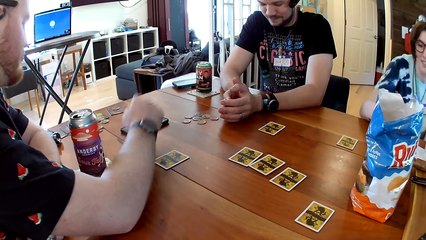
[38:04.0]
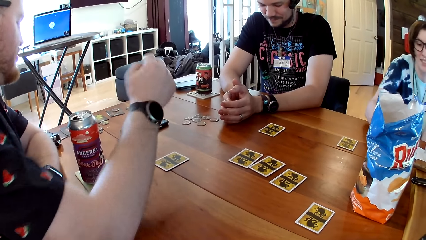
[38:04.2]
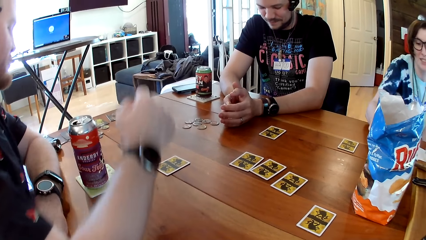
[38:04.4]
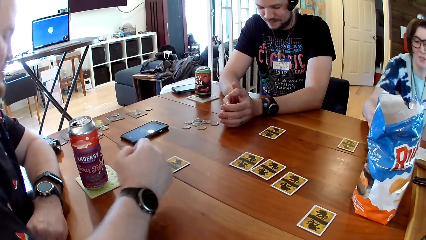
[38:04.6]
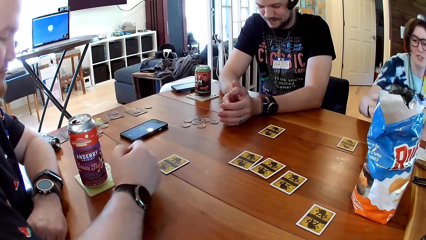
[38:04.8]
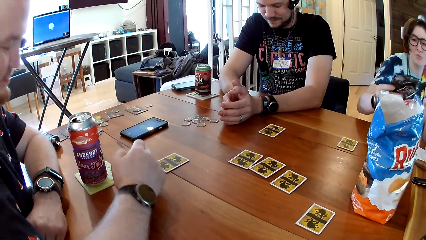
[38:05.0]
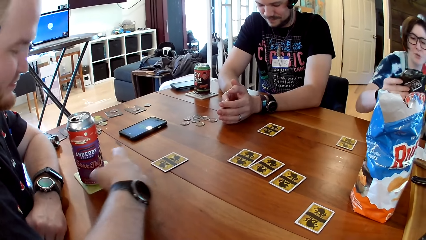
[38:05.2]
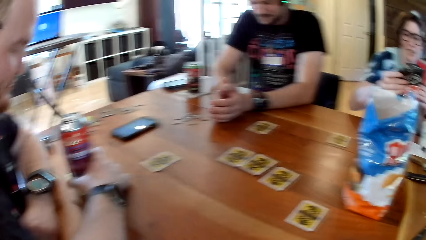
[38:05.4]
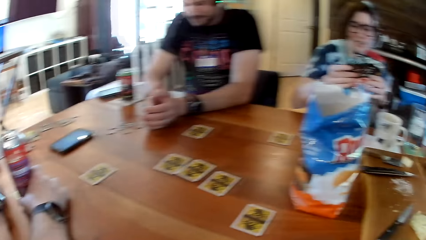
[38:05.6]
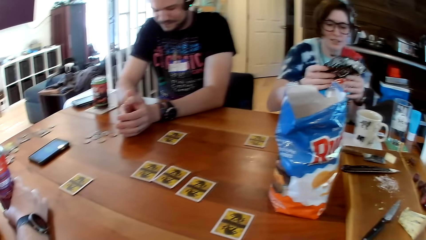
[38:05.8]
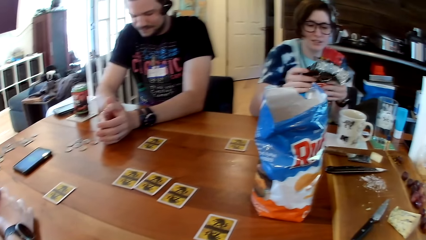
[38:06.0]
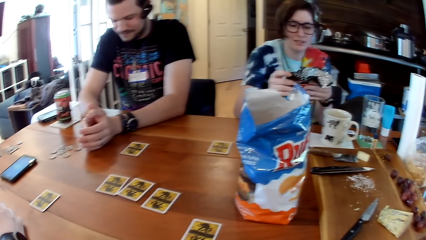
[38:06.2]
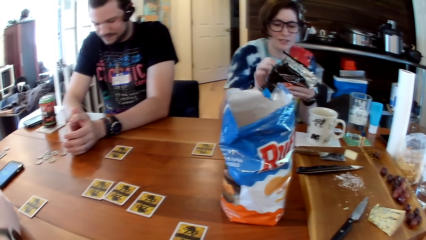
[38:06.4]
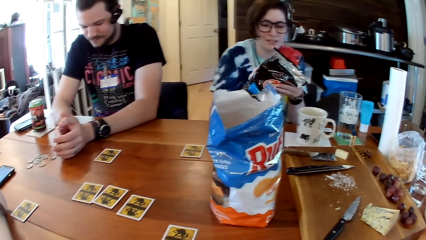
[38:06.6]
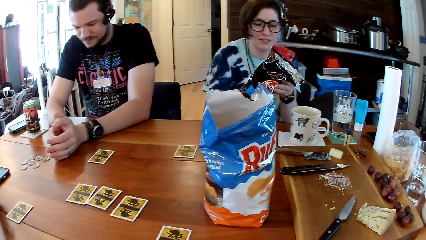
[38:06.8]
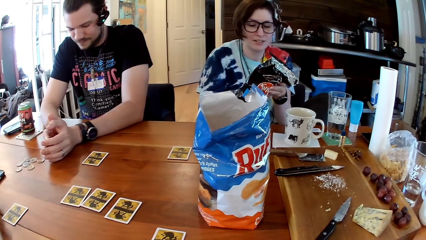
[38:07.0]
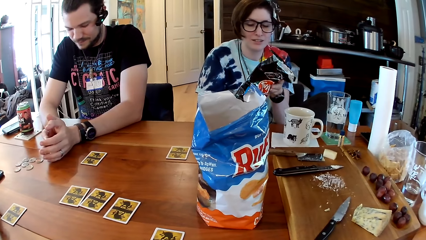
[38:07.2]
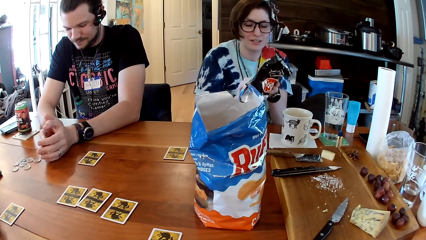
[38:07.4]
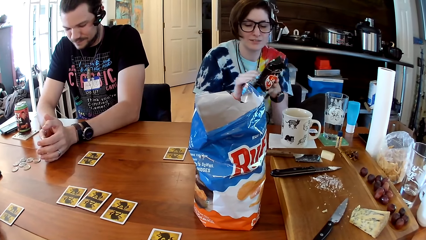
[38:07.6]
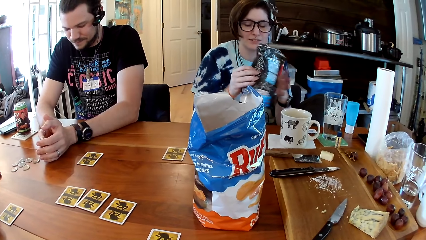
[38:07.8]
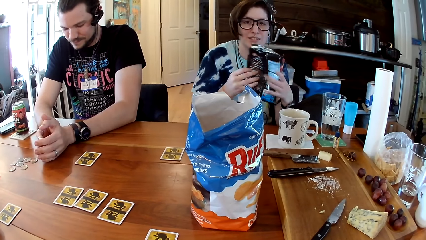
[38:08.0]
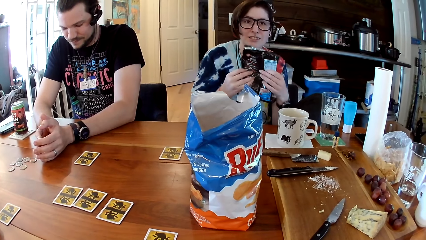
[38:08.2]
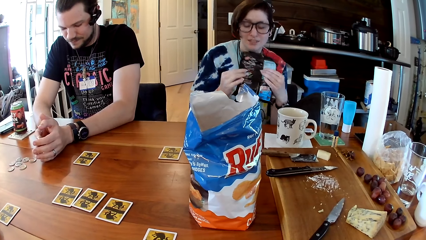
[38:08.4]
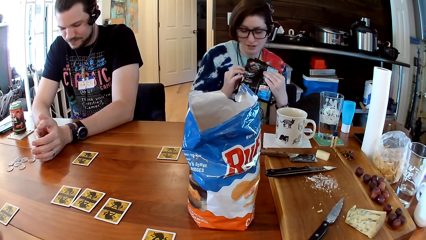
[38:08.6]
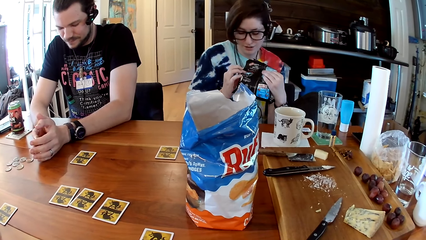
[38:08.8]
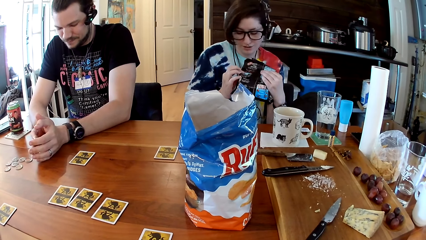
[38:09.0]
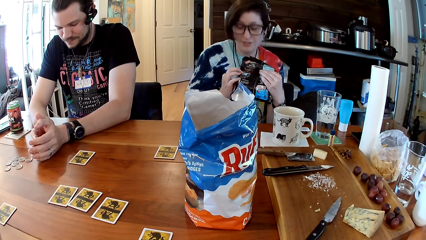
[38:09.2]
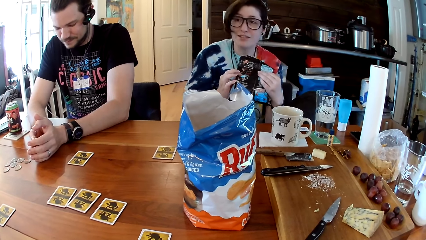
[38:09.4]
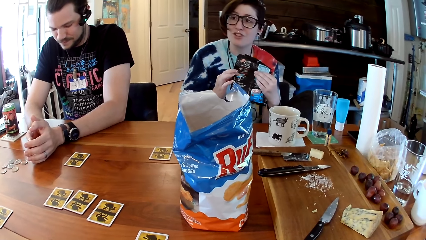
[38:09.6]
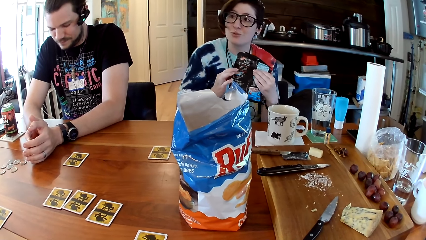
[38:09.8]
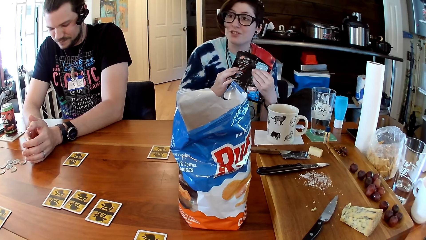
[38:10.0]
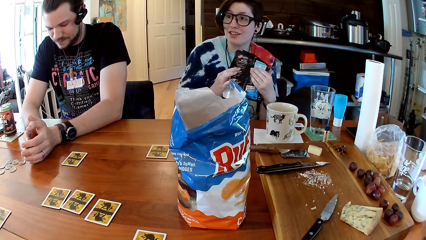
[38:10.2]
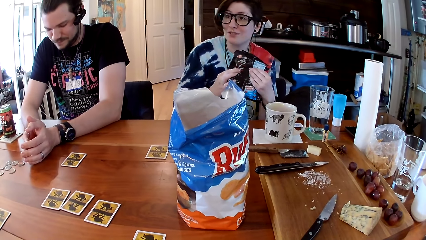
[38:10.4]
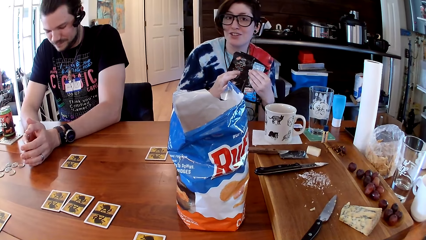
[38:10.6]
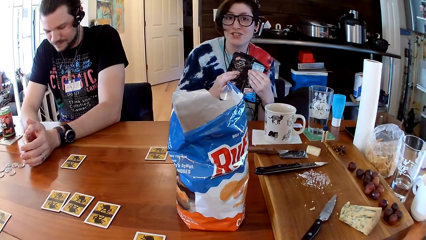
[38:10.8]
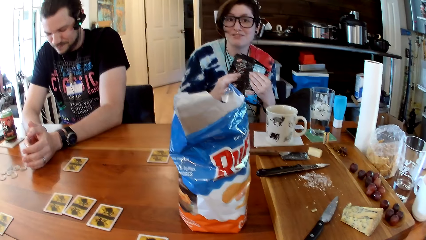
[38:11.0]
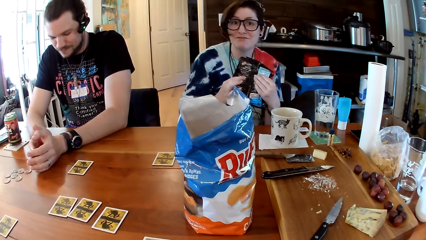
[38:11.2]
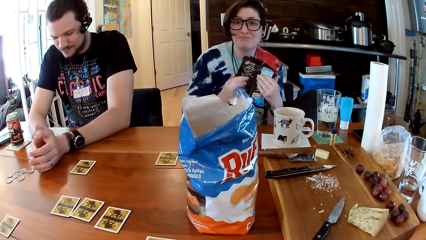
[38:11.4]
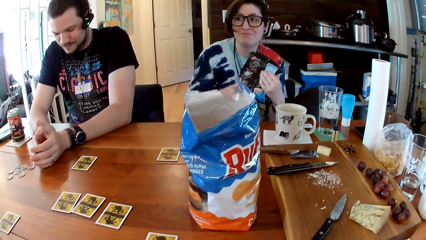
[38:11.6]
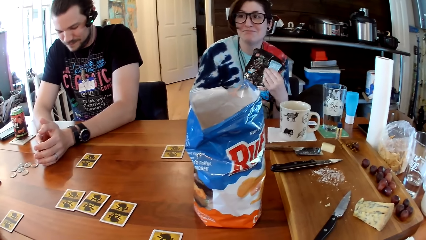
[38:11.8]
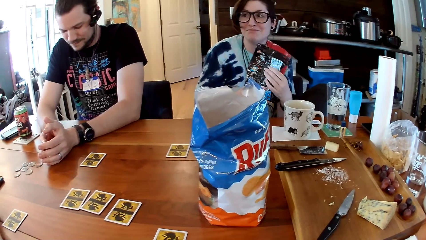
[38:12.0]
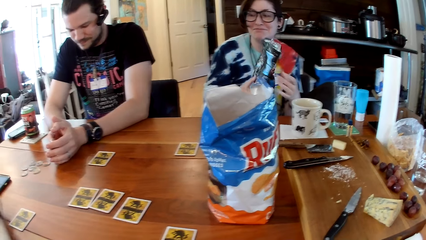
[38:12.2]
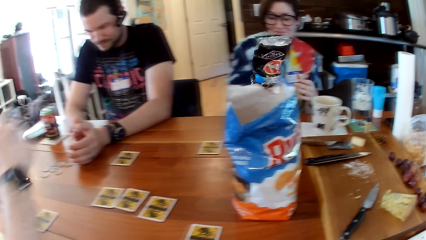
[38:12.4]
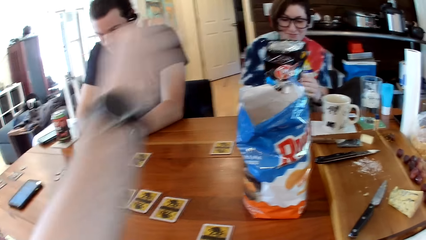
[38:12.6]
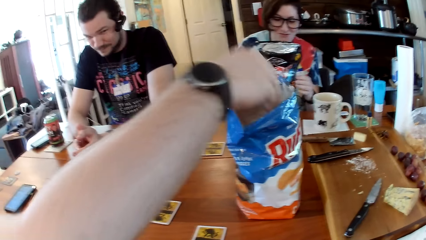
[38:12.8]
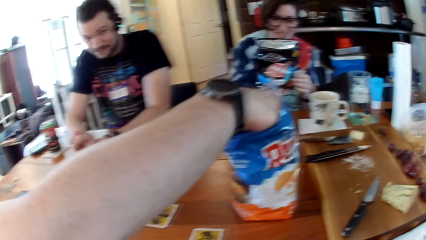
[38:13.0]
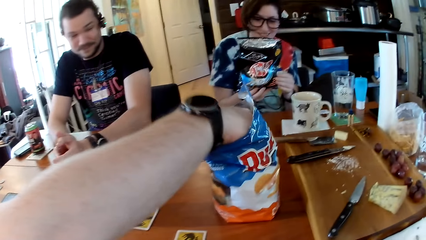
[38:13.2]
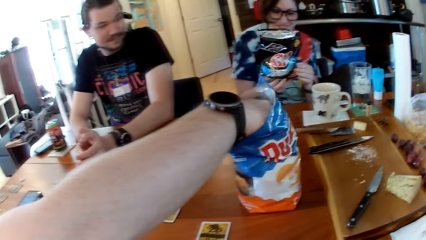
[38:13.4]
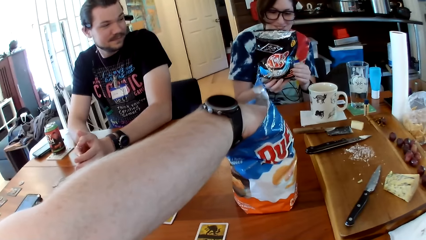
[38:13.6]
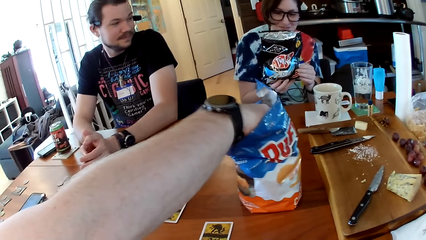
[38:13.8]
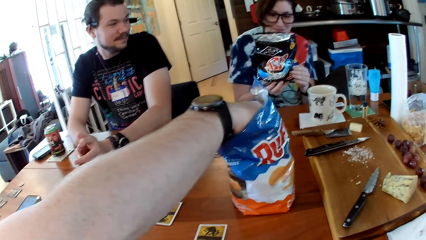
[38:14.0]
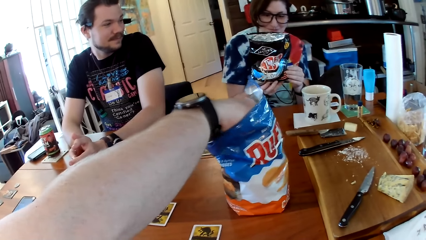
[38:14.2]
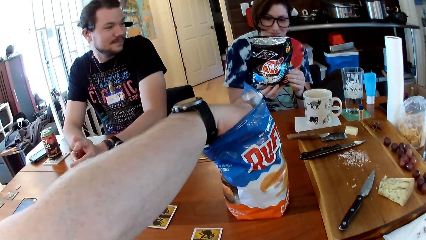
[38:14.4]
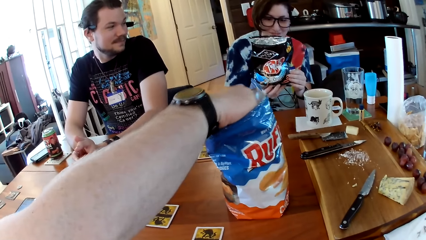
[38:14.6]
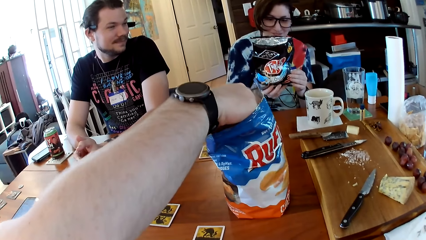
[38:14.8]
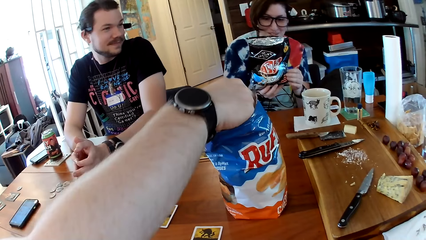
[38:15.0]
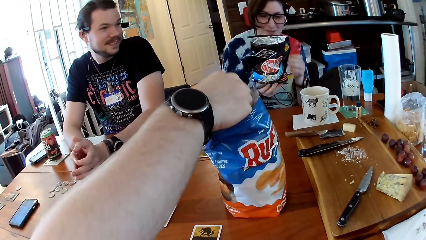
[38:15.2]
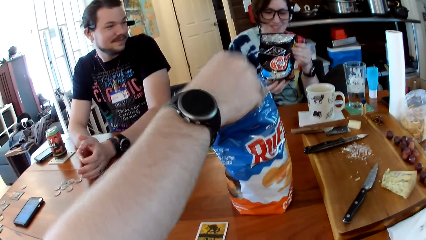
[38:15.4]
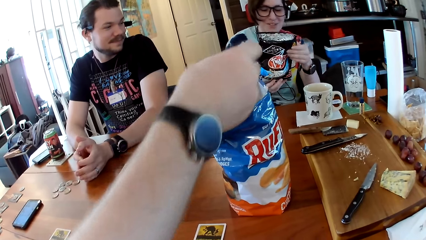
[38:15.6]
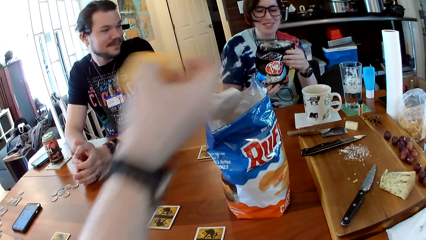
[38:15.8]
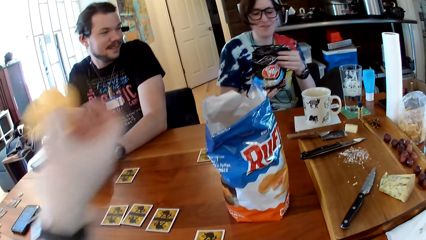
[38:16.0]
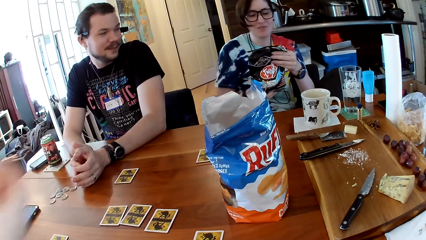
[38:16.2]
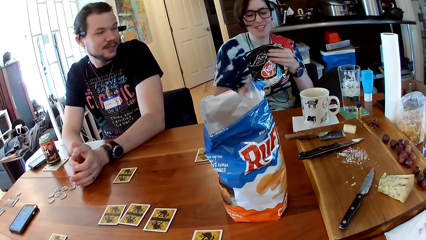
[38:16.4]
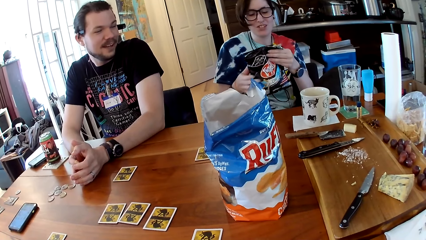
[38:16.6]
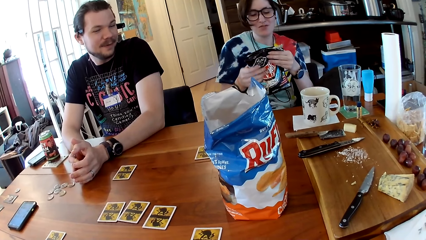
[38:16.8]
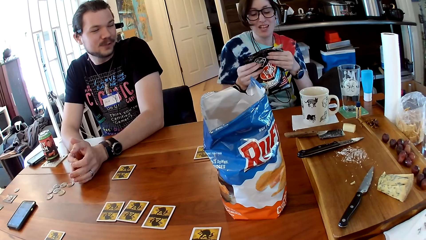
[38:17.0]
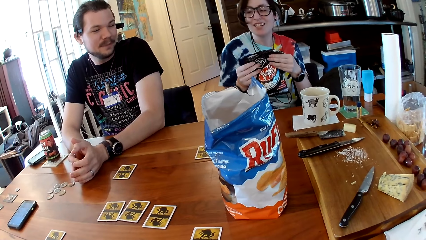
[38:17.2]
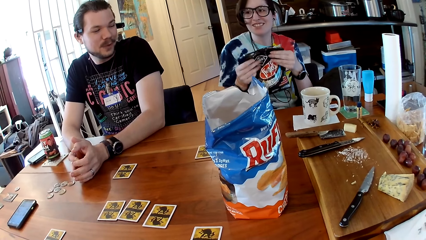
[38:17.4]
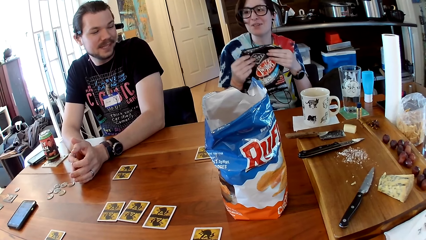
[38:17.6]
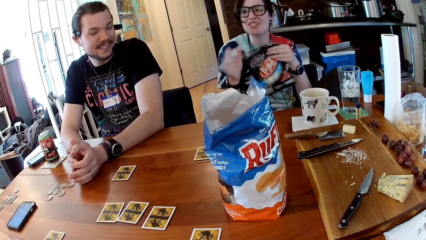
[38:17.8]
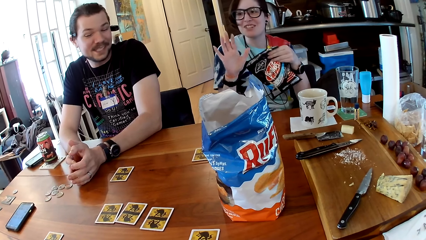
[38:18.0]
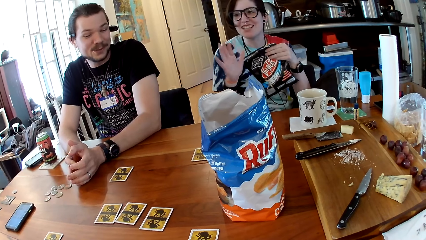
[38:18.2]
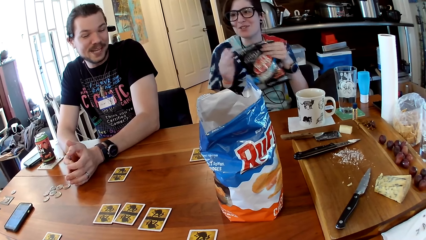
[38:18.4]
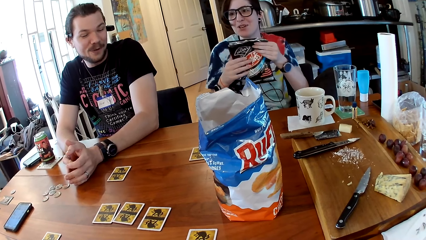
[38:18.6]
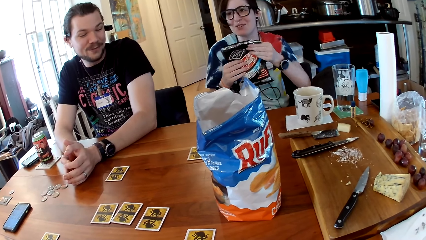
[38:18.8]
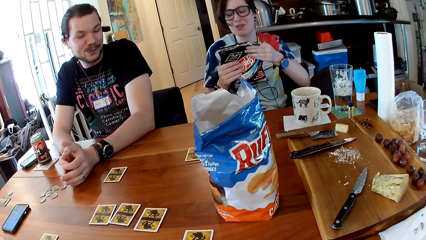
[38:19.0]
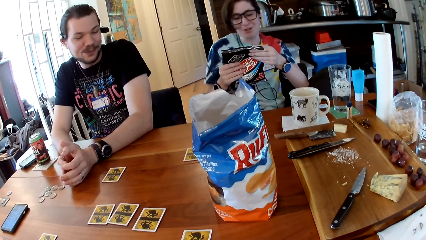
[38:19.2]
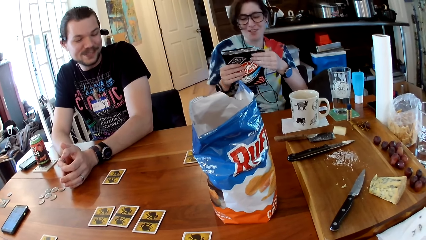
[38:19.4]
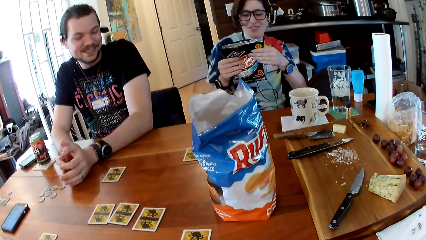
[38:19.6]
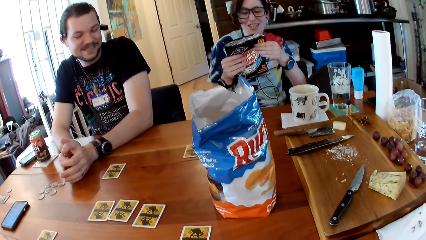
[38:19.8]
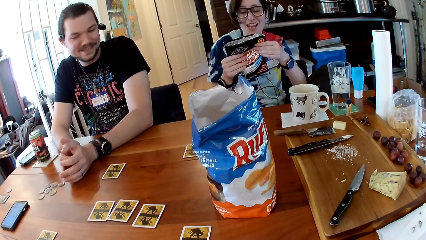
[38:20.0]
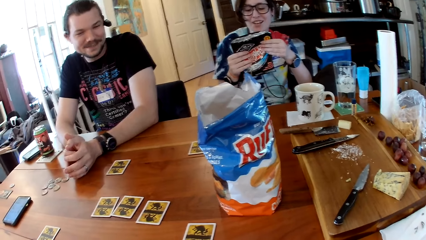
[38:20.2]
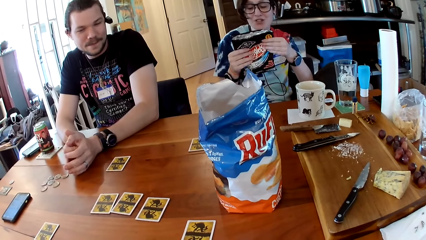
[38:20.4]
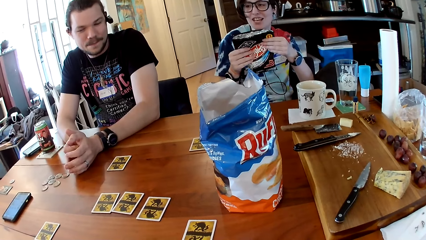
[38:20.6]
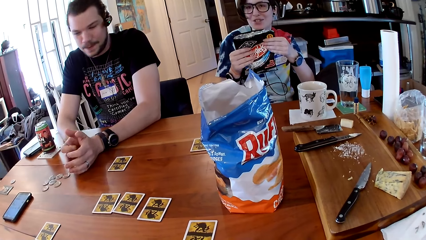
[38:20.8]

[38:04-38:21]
The woman takes a pack of chips from the table with her right hand. The man touches the can drink or juice can on the coaster on the table with his right hand. The woman examines the pack of chips with both hands. The man grabs the juice can. The woman holds the pack of chips. The woman flips the pack of chips with both hands. The woman flips the pack of chips again. The man takes some chips with his right hand from the pack of chips on the table. The woman reads the pack of chips in both hands.
